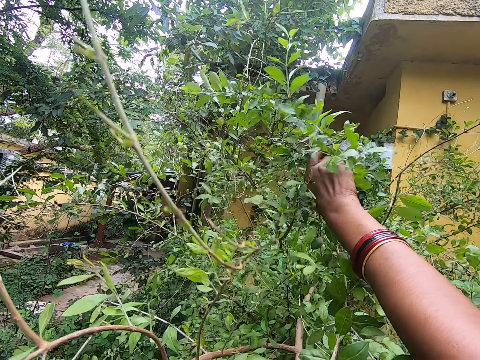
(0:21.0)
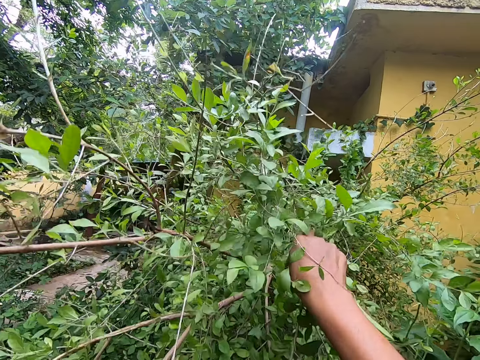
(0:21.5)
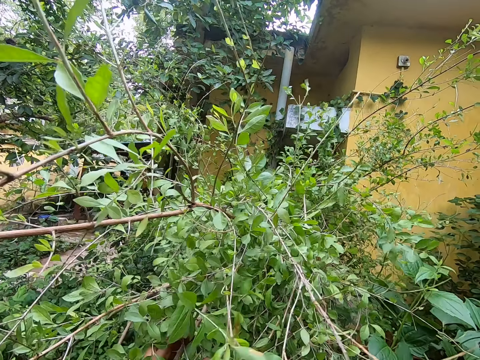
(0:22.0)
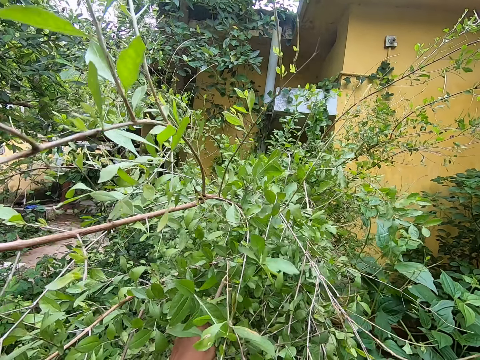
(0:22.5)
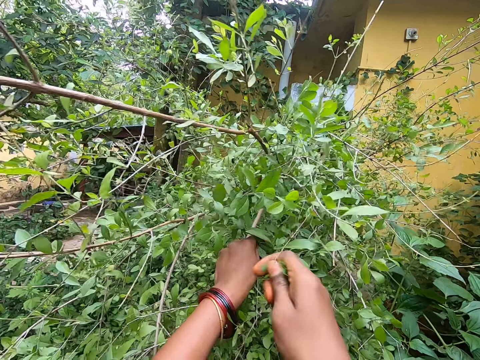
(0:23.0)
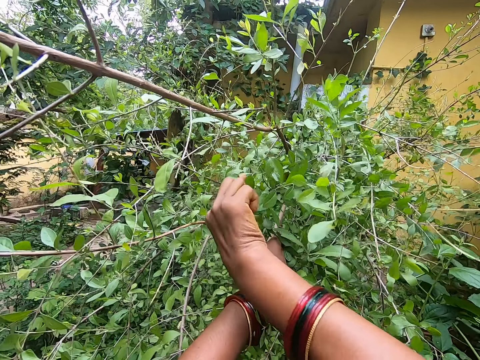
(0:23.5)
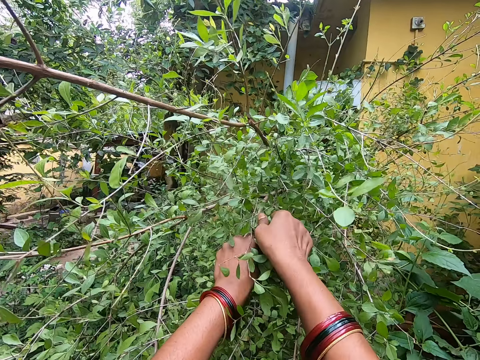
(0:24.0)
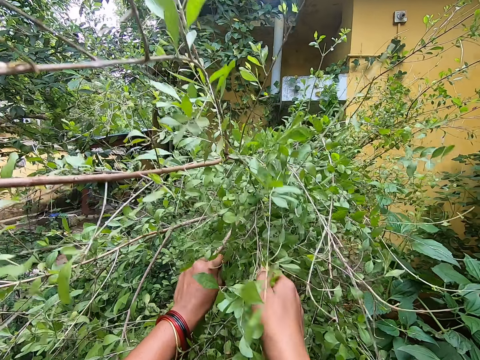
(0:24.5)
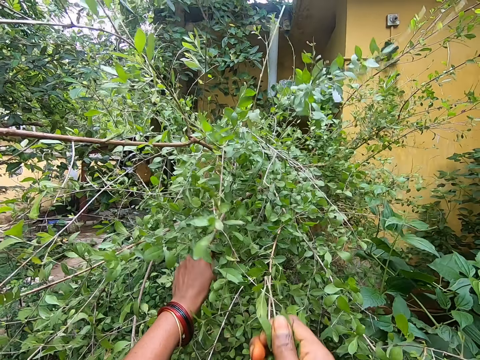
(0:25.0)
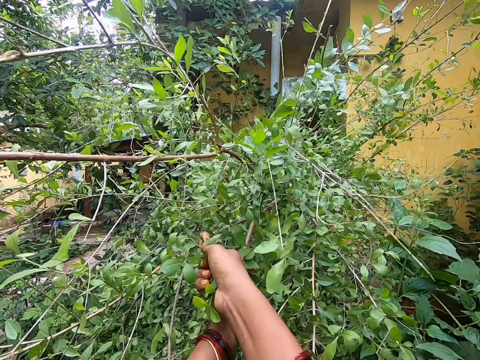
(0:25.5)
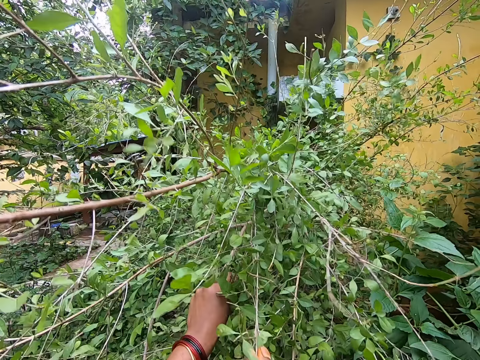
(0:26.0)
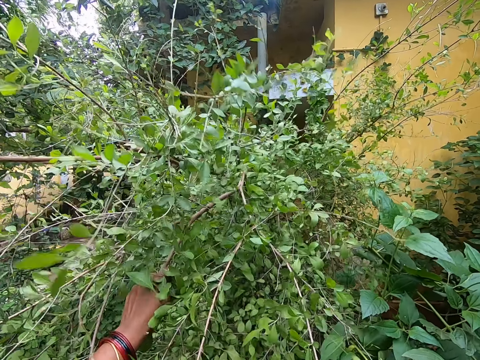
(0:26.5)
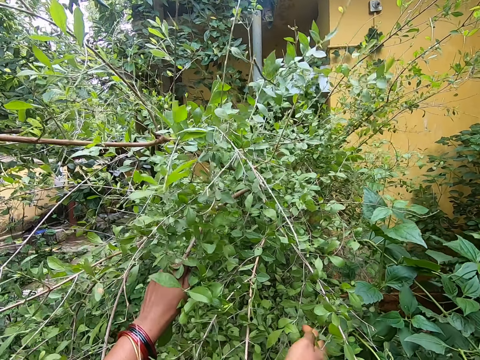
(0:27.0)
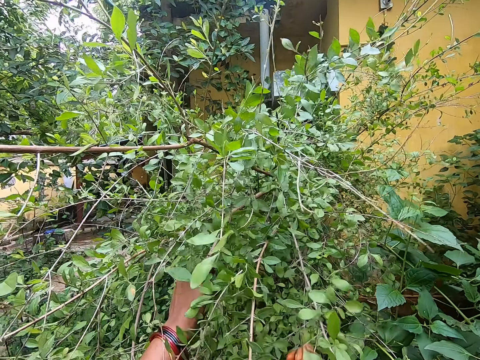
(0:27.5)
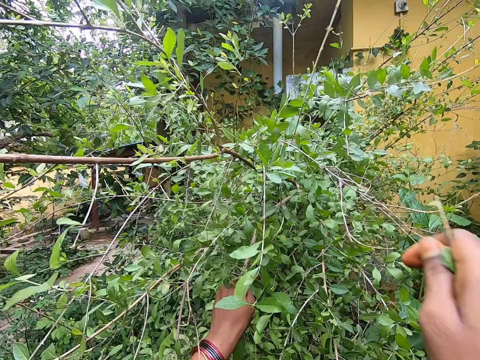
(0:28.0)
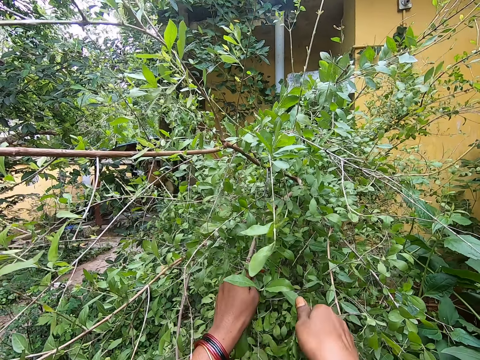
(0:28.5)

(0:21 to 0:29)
The camera wearer plucks the leaves. They pluck the leaves again.

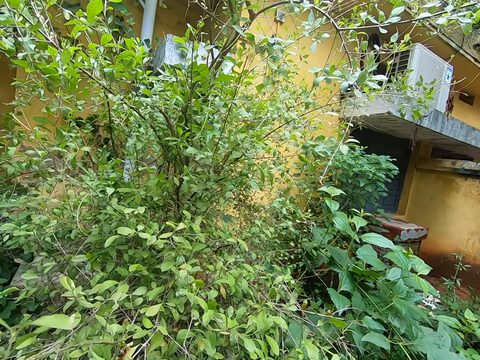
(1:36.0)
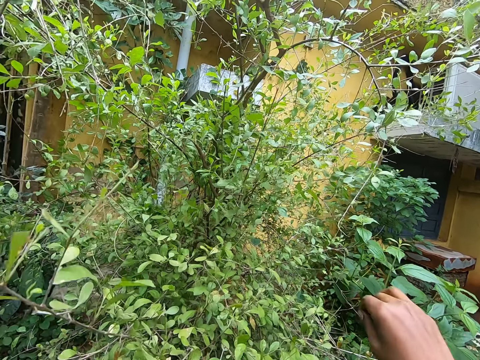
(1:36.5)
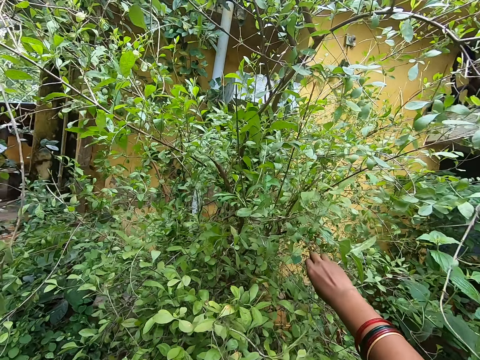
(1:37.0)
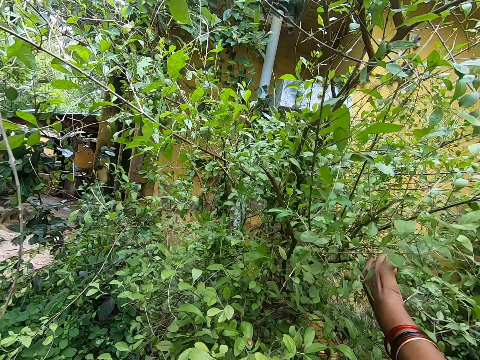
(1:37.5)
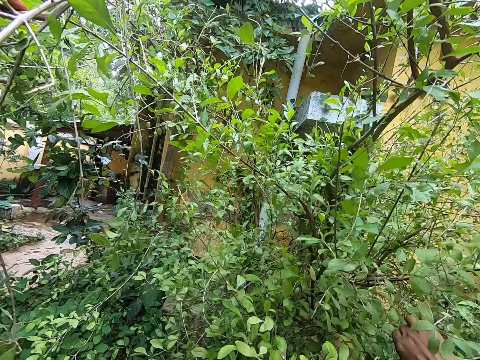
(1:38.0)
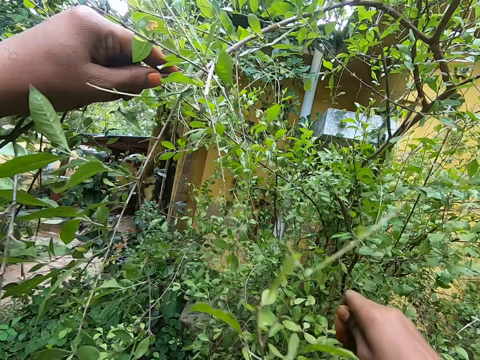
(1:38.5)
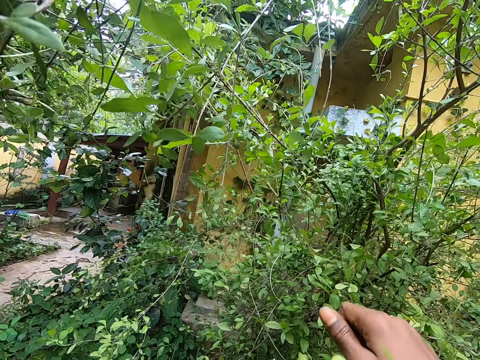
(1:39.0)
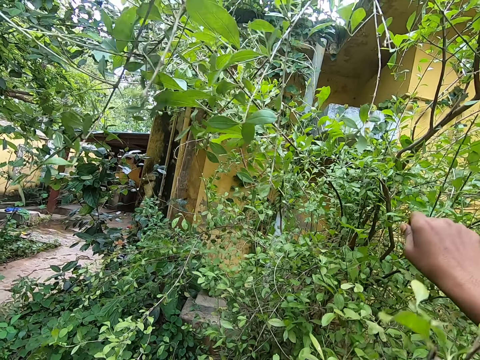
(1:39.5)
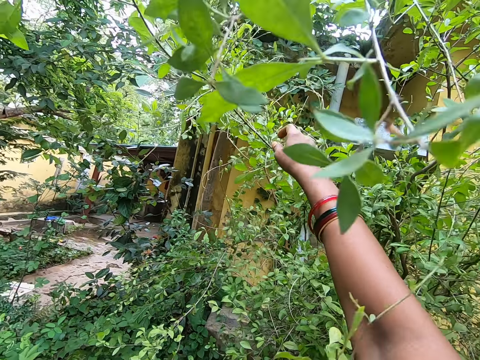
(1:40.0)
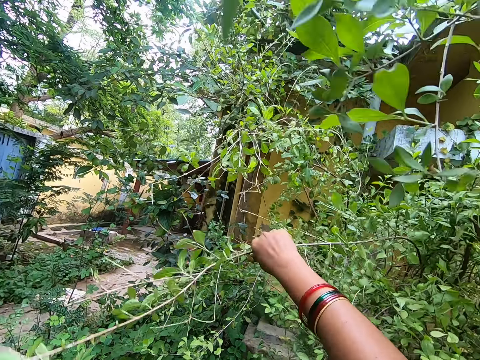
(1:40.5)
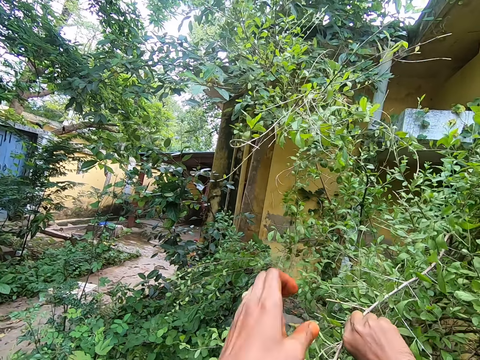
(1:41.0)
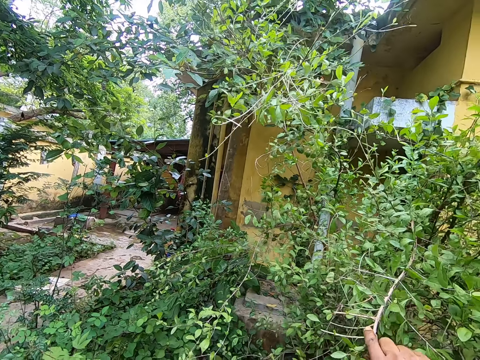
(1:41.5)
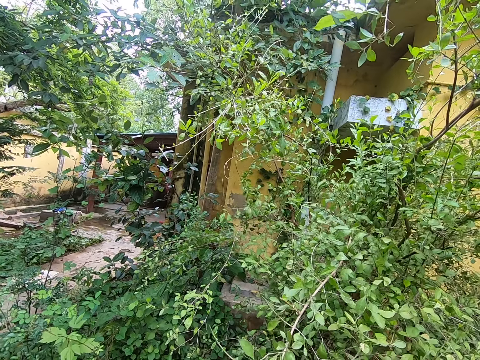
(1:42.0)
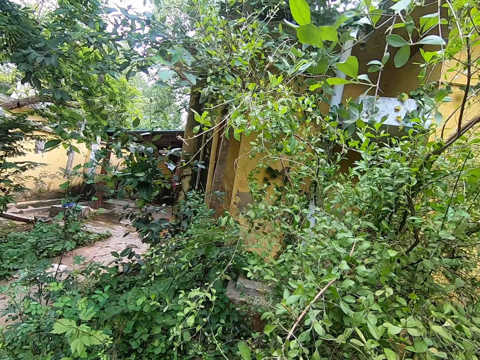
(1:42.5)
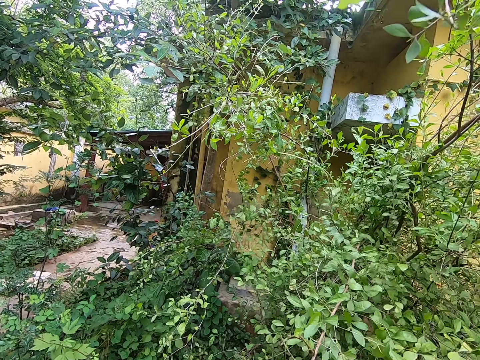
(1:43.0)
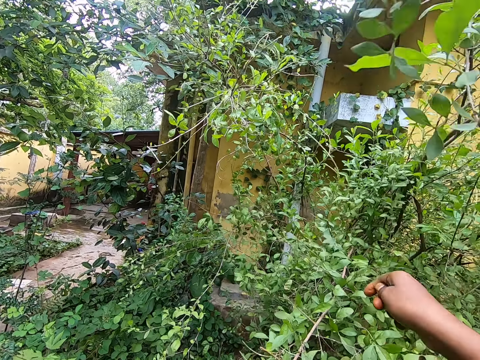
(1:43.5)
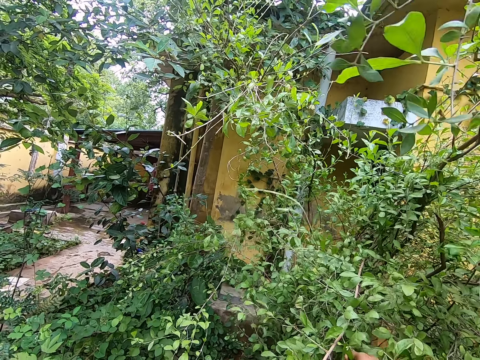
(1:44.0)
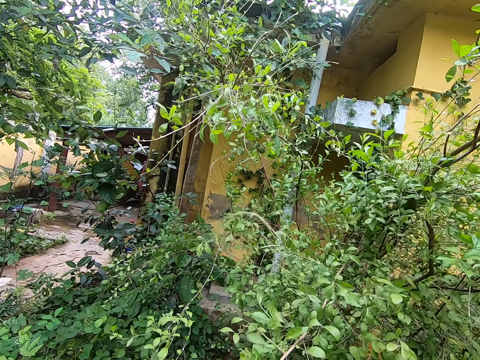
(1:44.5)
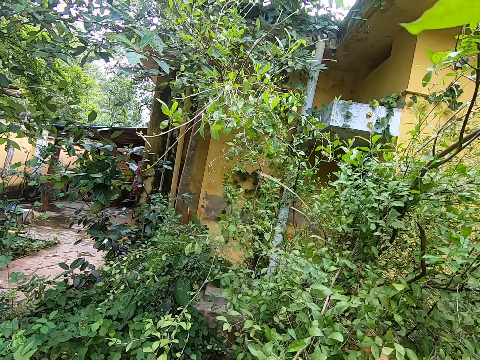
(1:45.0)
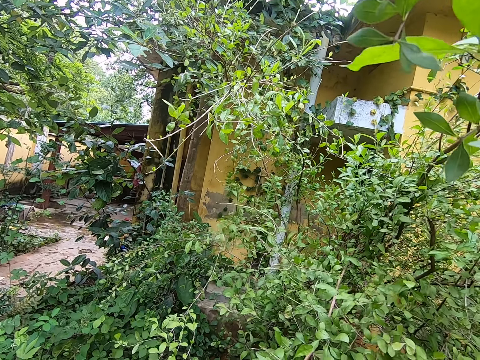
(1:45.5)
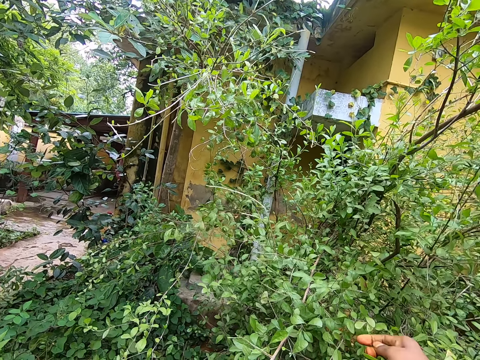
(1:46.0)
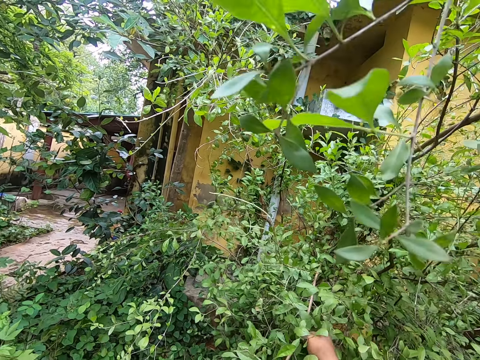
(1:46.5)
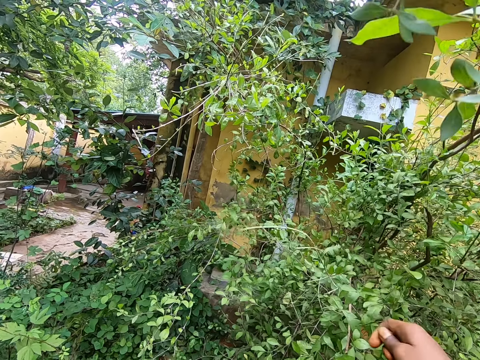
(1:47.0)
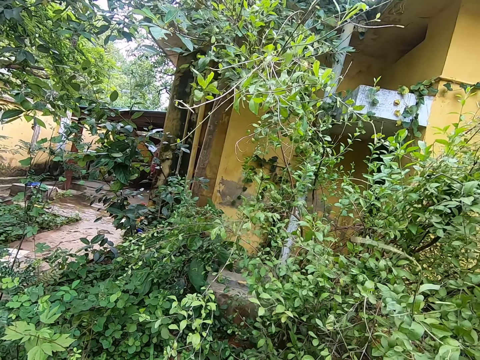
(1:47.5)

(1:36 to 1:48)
The camera wearer plucks the leaves. They pull a branch. They pluck the leaves.

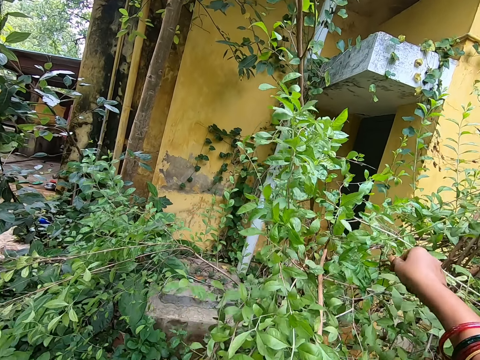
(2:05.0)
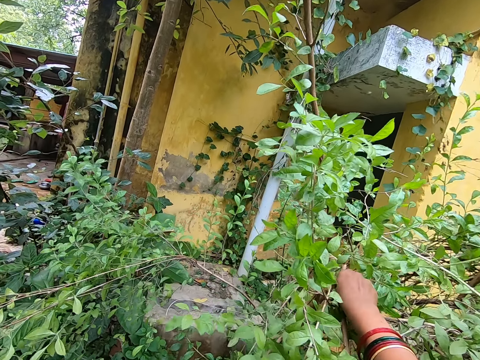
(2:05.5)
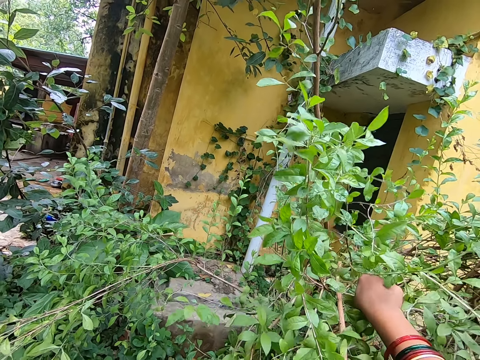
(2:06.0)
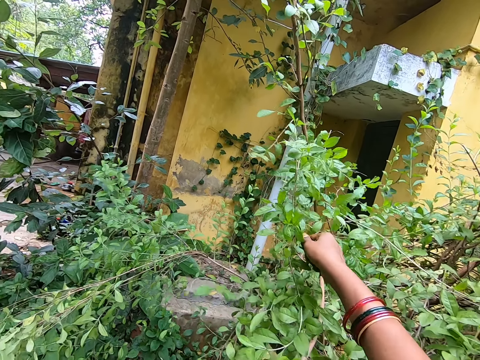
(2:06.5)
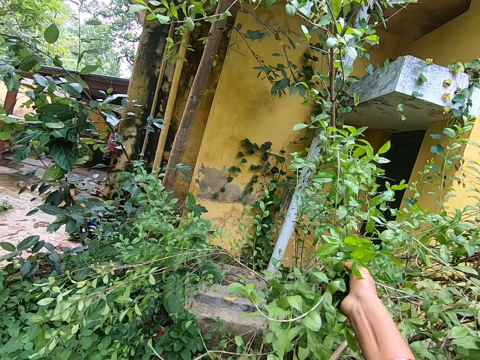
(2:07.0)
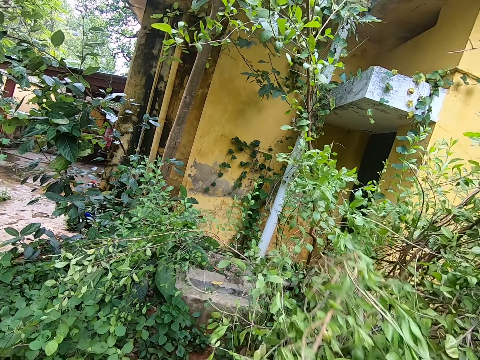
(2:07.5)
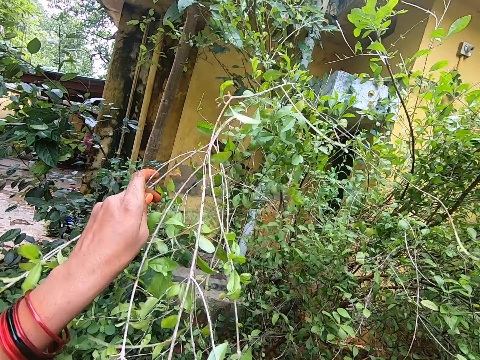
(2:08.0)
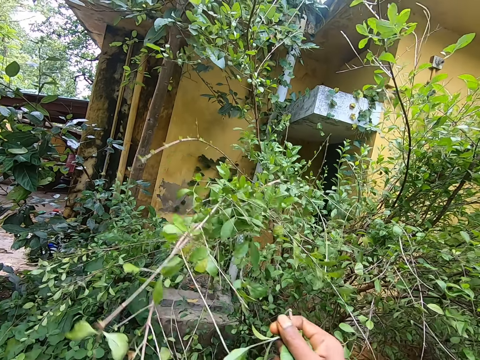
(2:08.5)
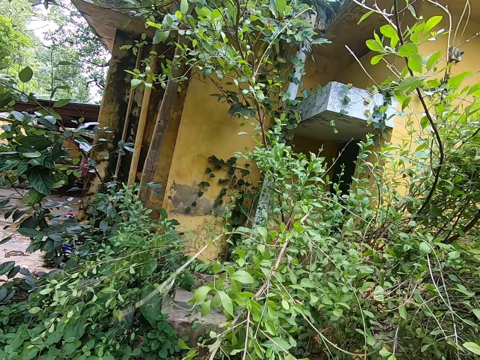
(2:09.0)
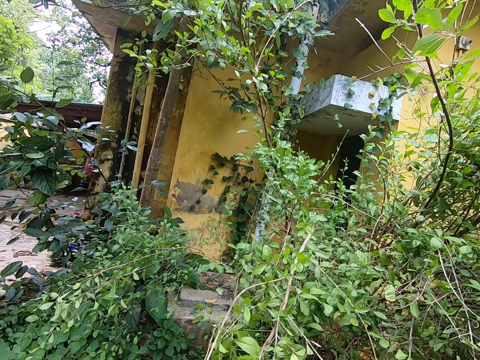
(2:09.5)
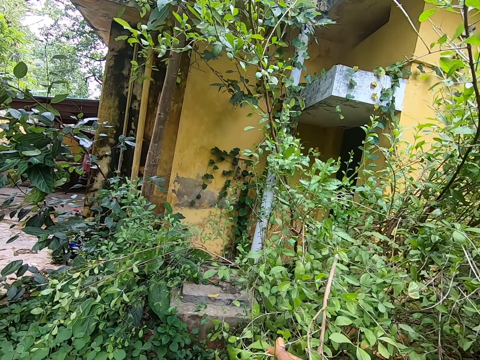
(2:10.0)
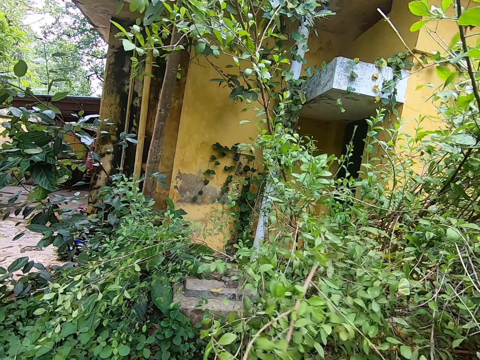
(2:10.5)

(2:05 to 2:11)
The camera wearer plucks the leaves.
